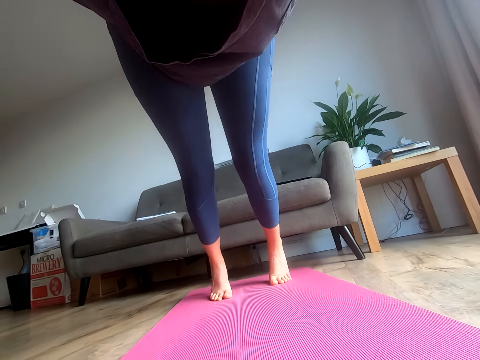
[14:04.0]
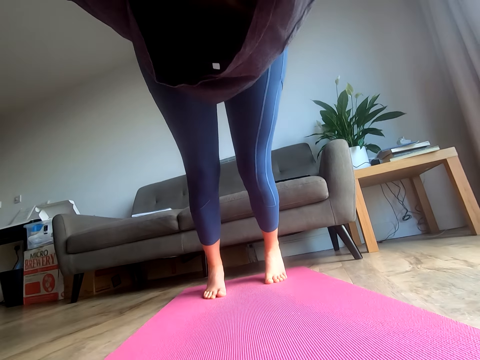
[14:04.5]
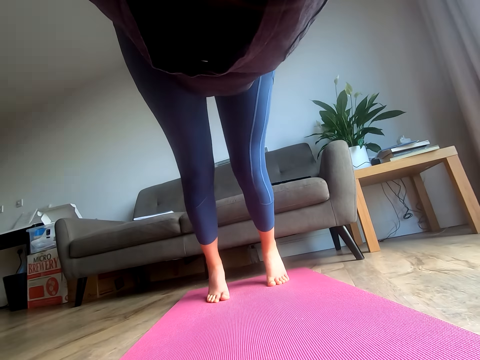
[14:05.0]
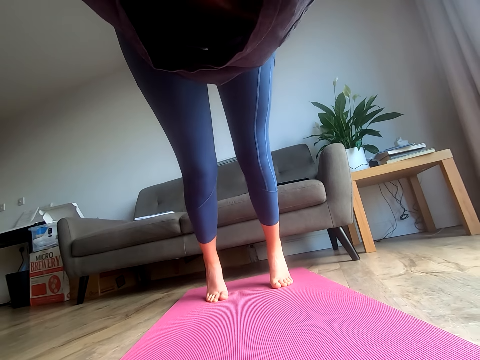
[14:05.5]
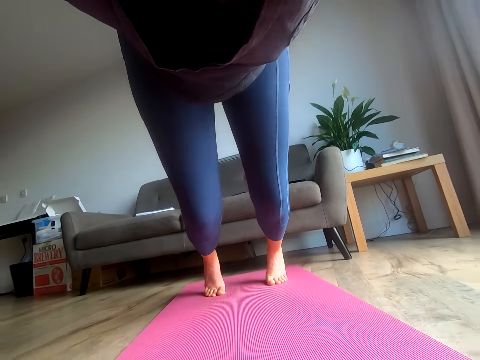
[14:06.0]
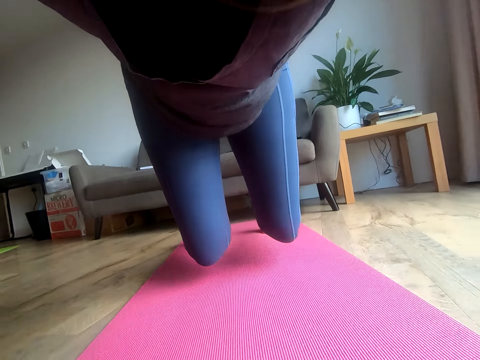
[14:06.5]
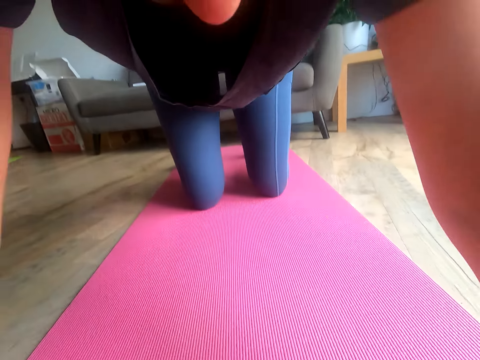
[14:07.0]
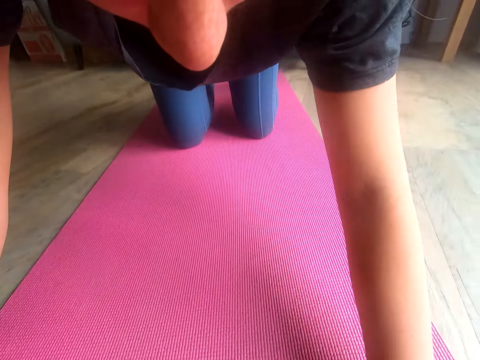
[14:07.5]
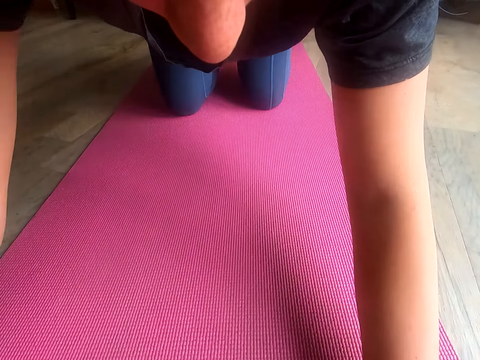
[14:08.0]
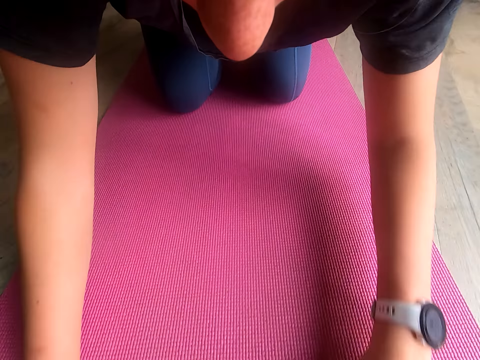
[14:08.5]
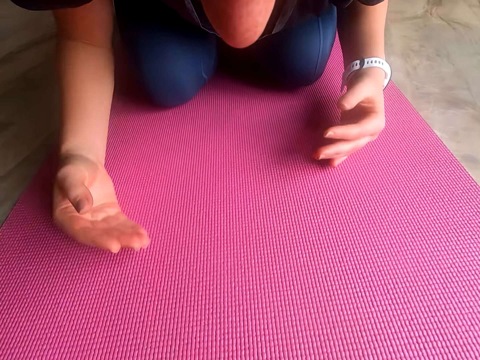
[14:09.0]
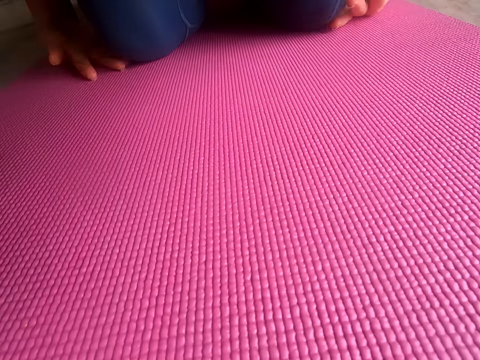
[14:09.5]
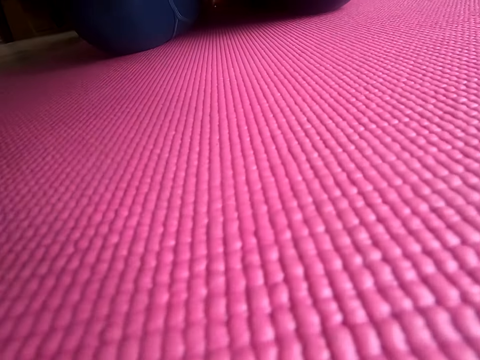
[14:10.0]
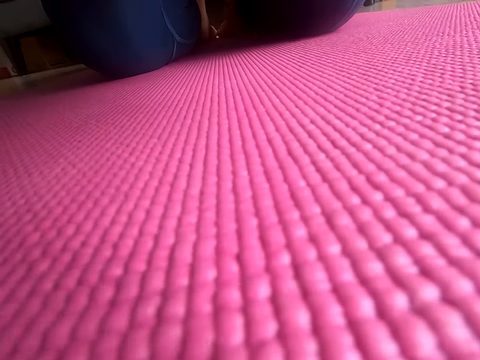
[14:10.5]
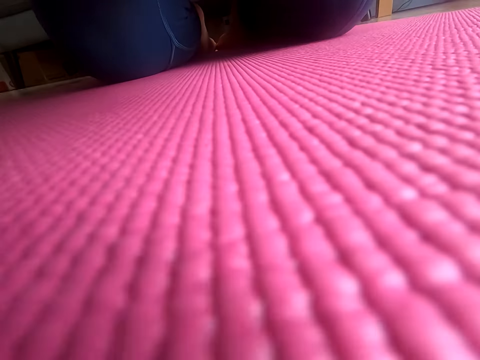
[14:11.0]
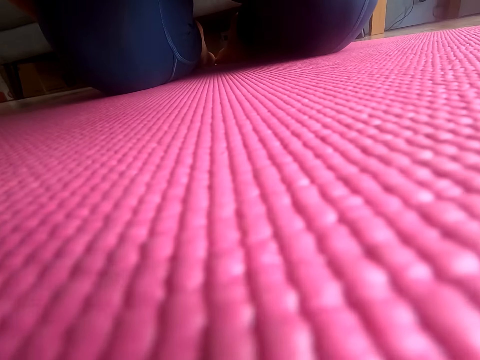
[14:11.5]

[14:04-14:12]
The camera wearer kneels down.

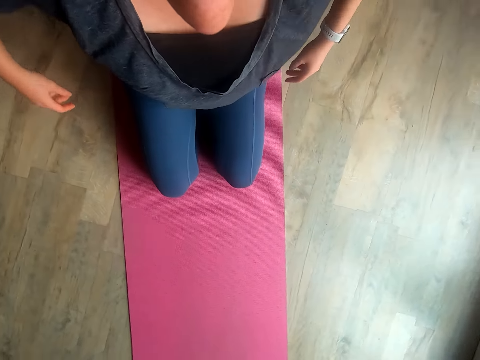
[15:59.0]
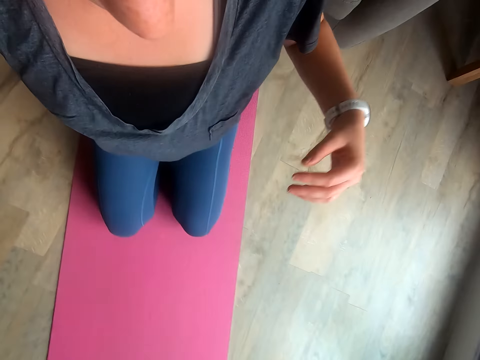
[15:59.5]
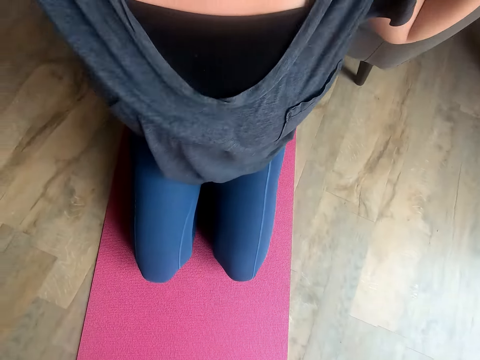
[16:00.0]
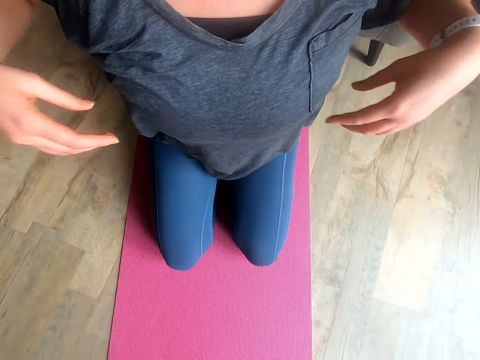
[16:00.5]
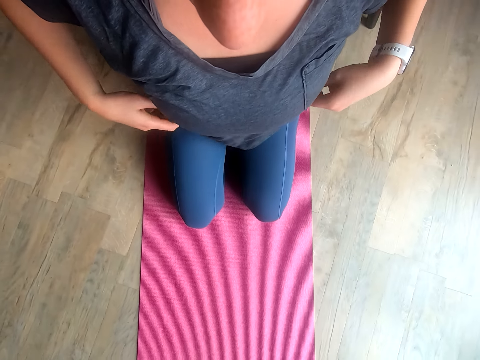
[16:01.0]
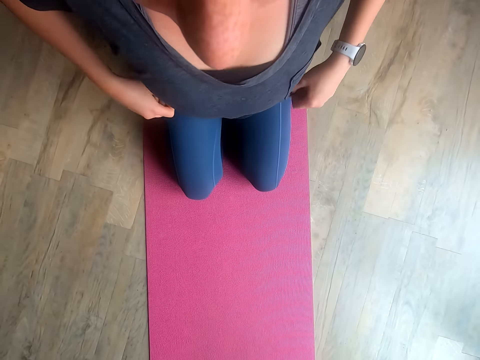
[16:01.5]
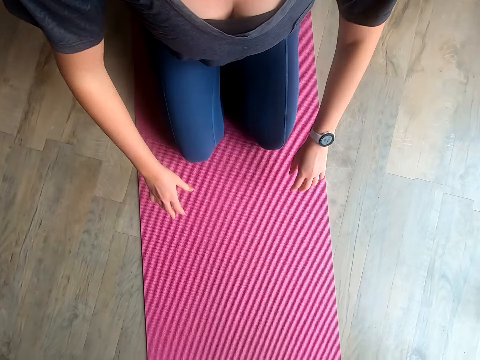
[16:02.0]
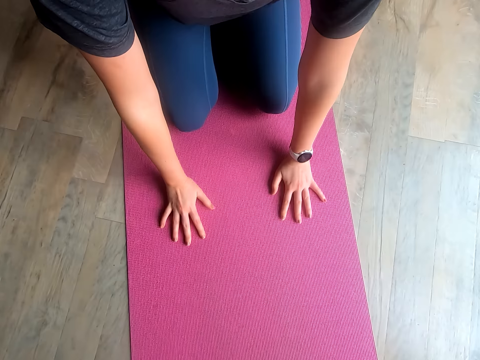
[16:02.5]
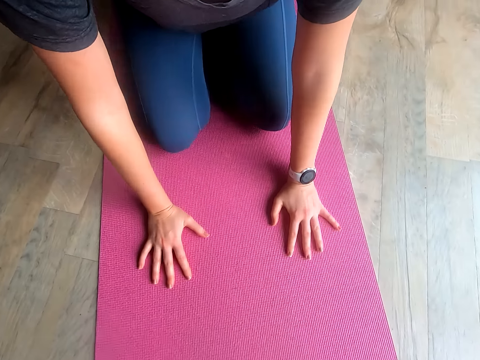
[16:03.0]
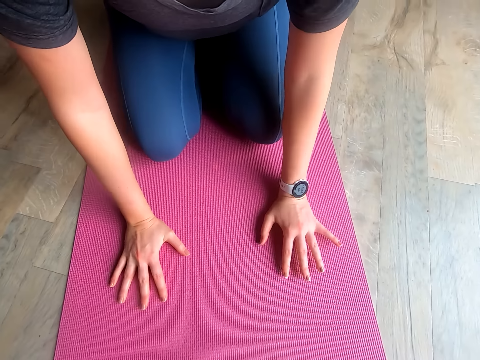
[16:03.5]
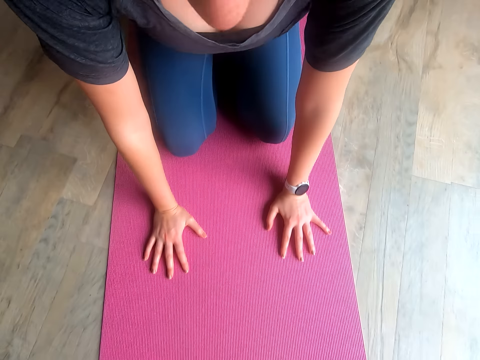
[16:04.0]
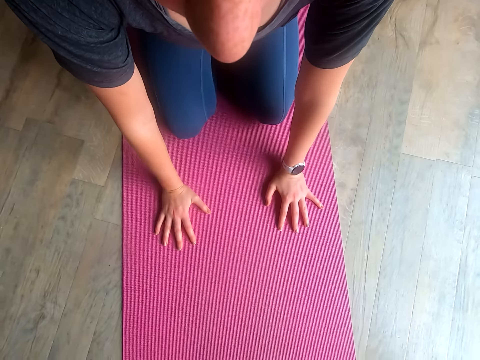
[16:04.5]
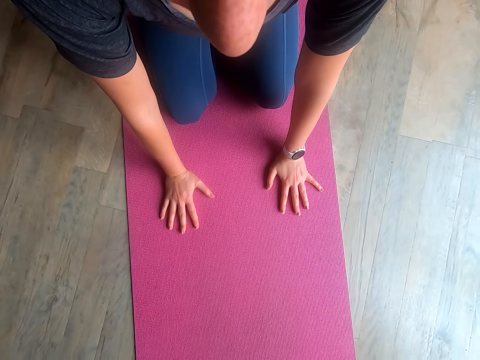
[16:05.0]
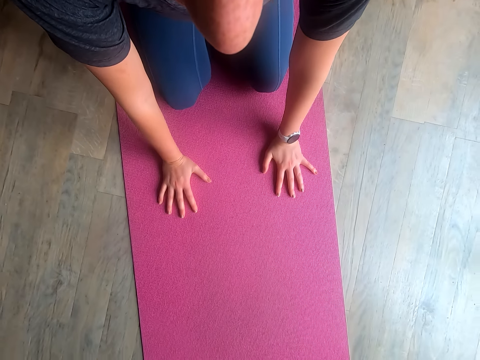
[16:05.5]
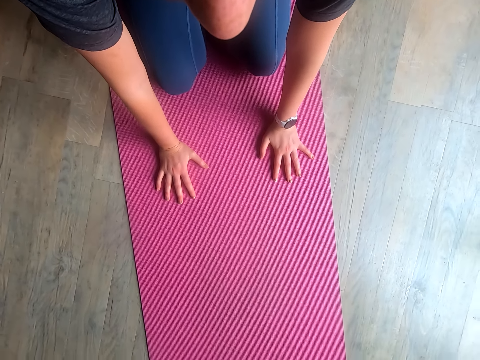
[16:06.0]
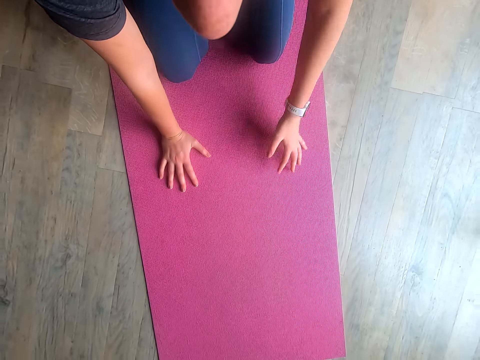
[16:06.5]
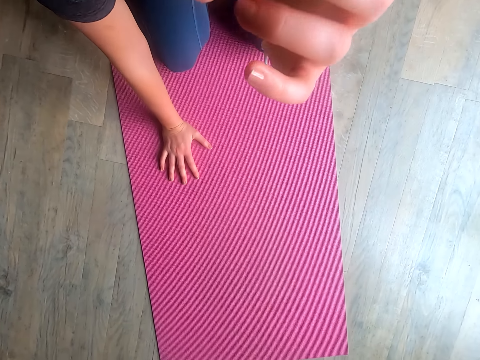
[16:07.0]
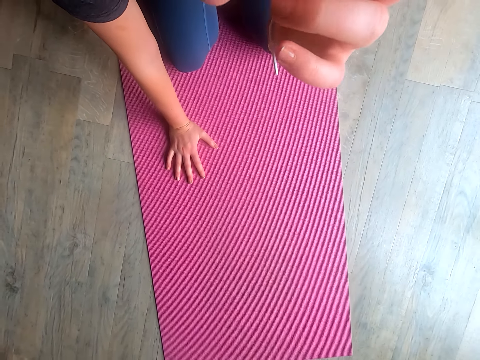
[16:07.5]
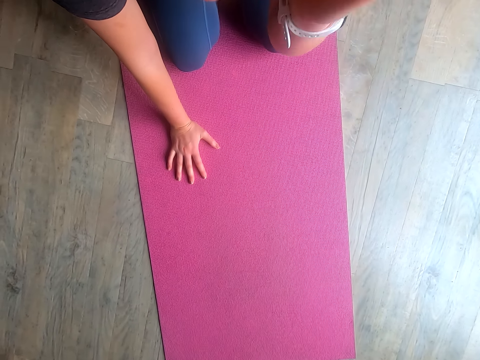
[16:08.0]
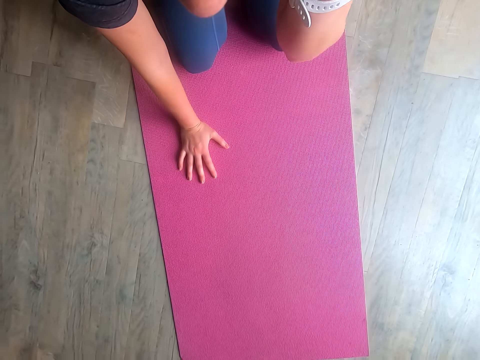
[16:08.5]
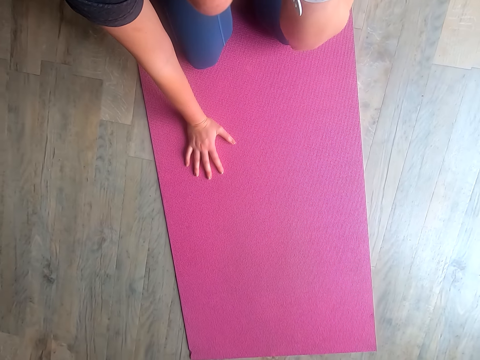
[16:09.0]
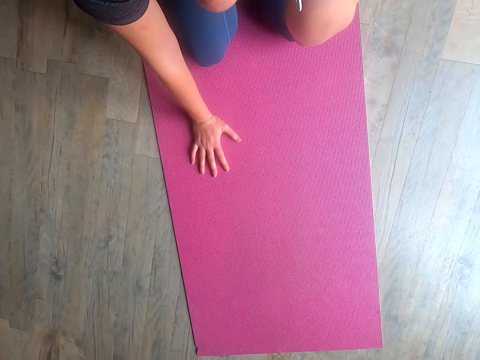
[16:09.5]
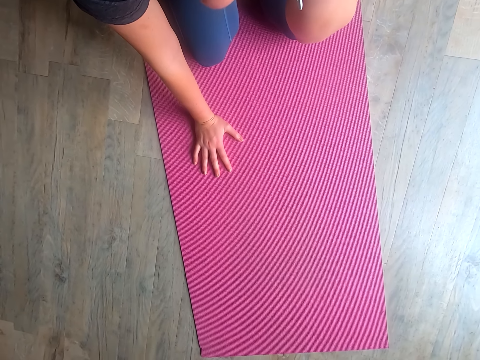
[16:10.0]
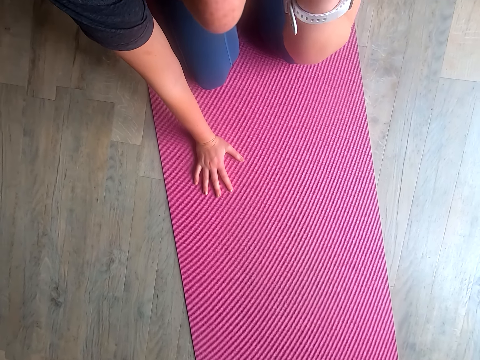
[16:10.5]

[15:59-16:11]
The camera wearer aligns her cloth. She touches the floor with her hands. She kneels down. She raises her hands.

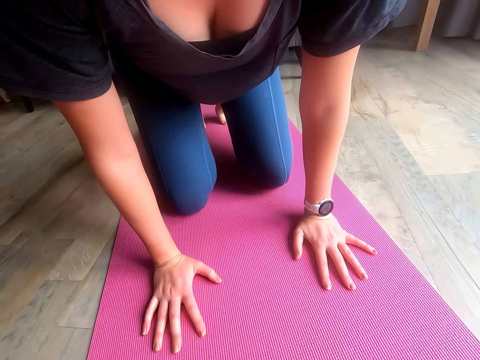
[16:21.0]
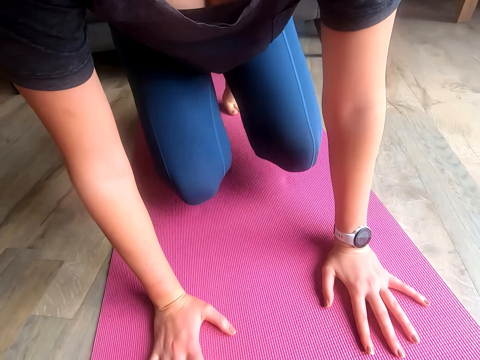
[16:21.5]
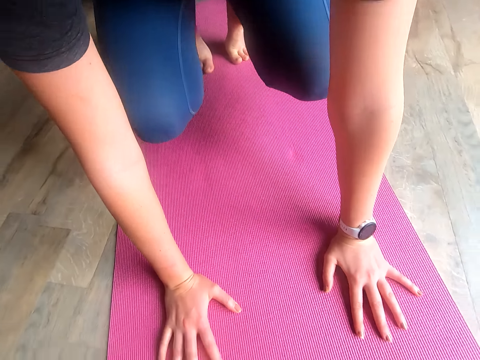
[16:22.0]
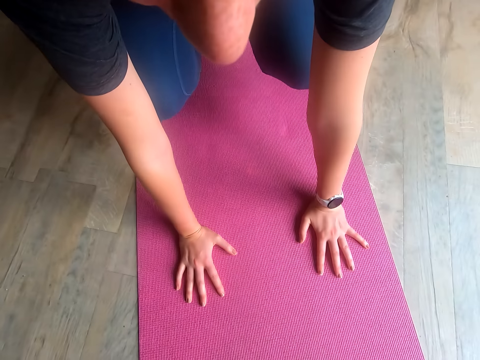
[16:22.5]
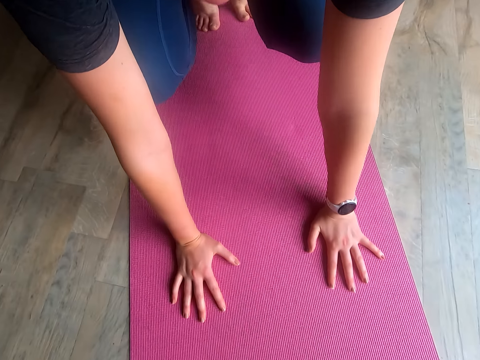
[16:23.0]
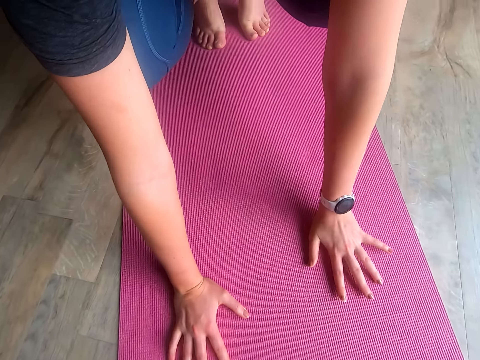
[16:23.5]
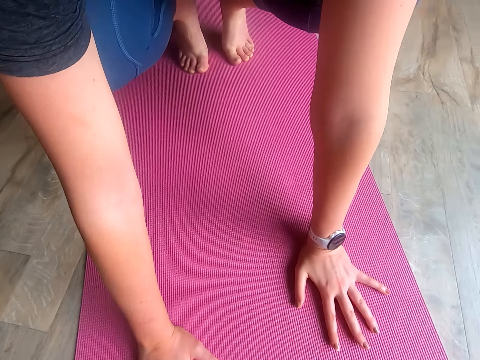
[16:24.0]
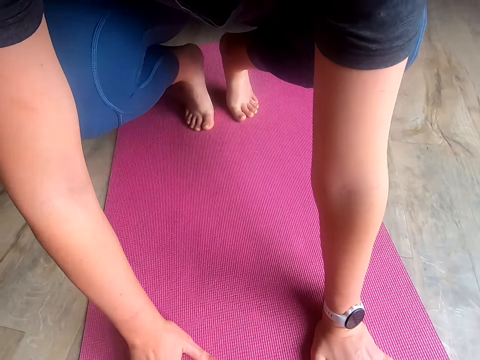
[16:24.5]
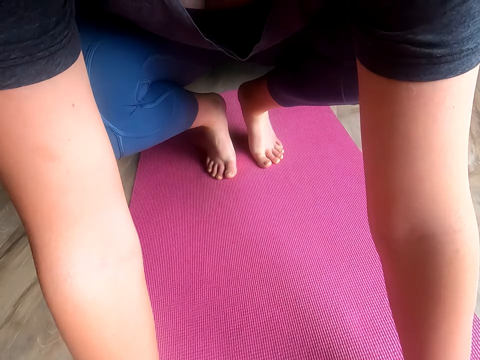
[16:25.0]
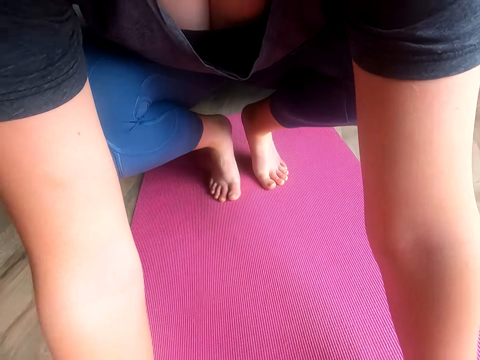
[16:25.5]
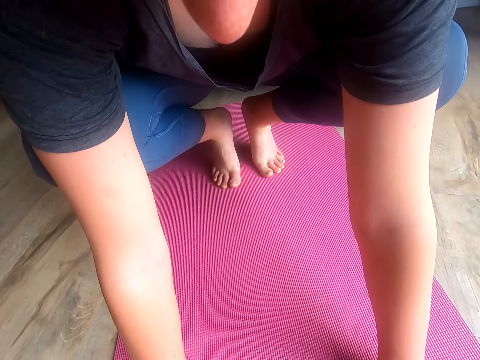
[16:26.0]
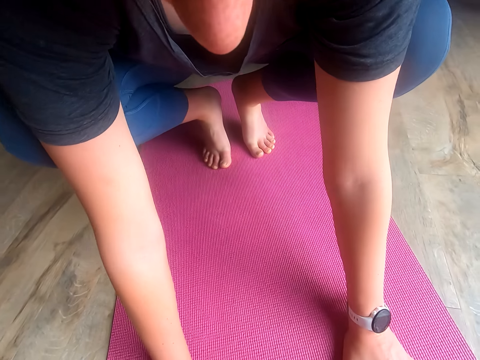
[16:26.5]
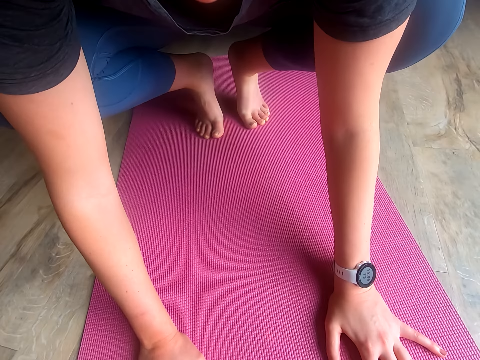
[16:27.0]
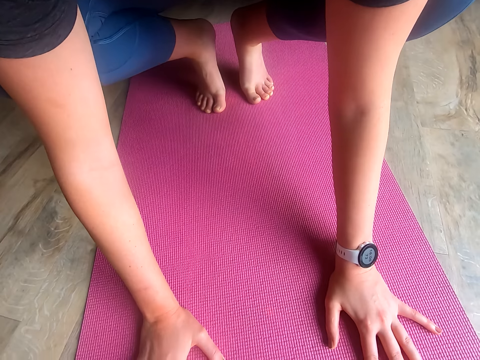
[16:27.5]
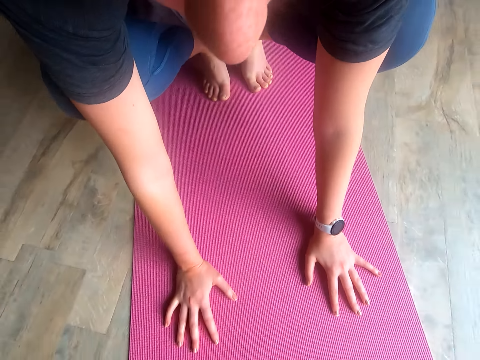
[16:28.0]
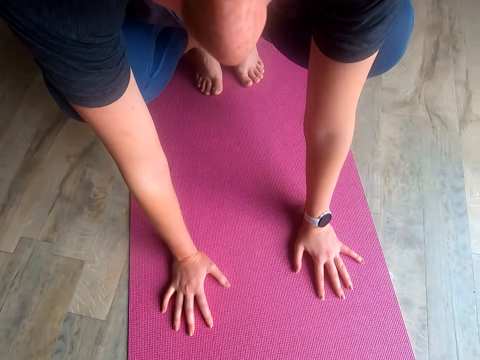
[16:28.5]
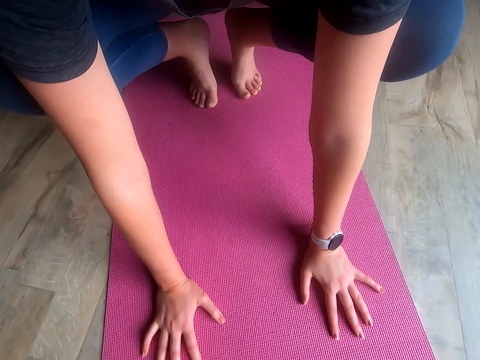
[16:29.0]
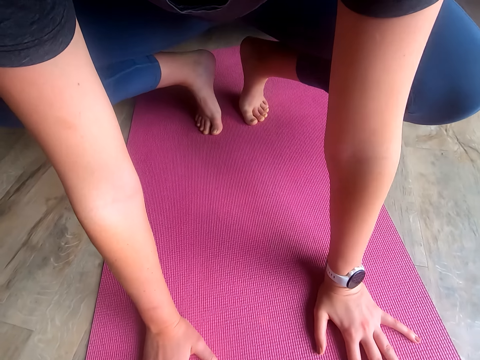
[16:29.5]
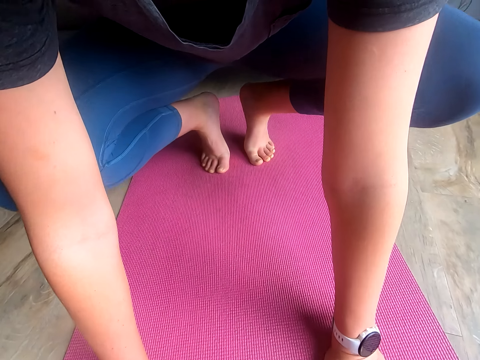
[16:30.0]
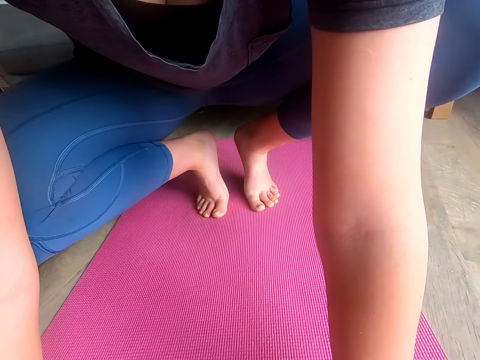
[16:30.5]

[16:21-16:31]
The camera wearer squats on the mat.
